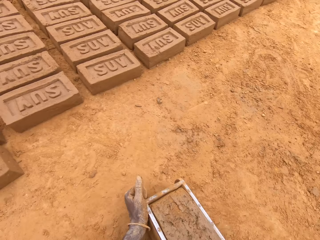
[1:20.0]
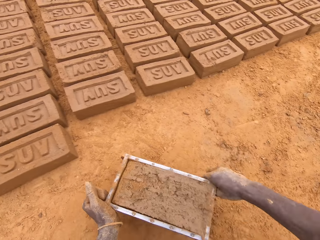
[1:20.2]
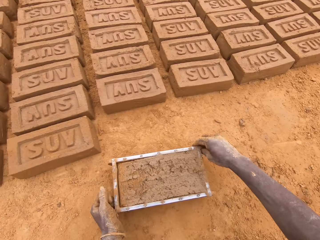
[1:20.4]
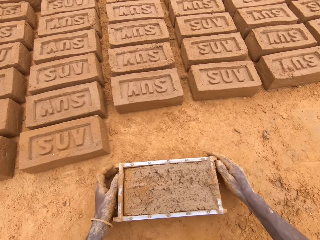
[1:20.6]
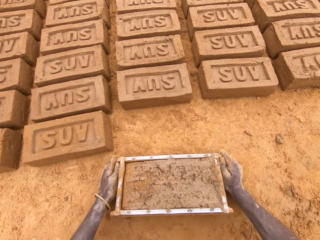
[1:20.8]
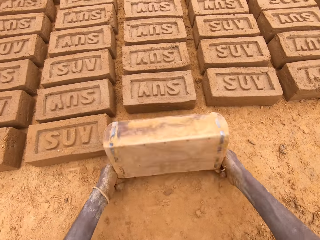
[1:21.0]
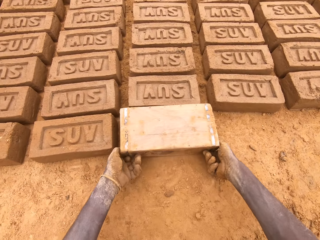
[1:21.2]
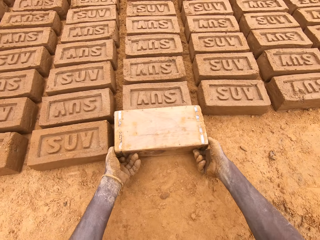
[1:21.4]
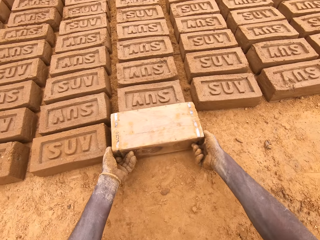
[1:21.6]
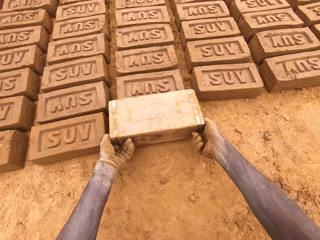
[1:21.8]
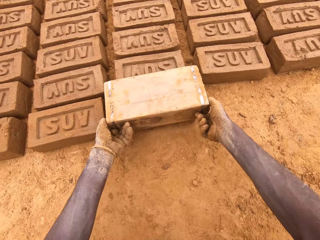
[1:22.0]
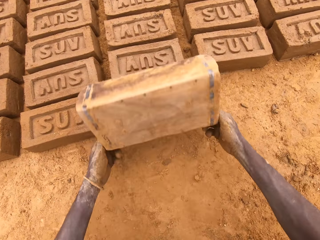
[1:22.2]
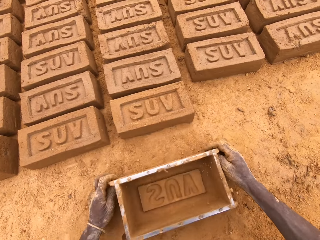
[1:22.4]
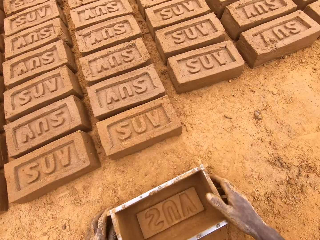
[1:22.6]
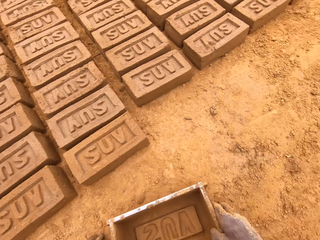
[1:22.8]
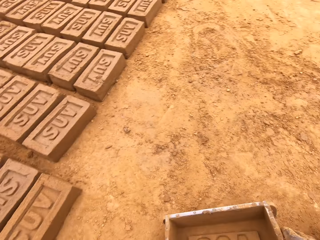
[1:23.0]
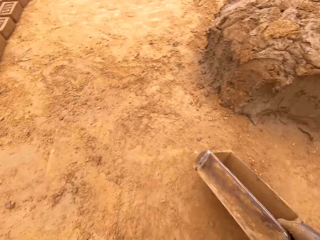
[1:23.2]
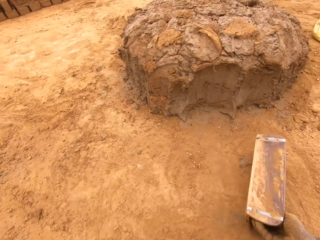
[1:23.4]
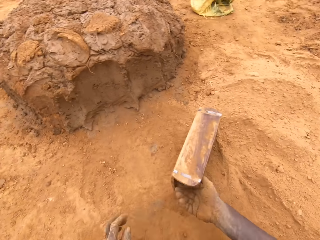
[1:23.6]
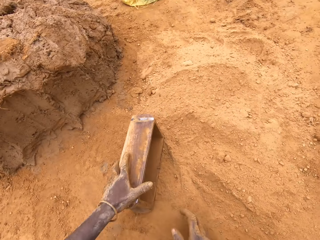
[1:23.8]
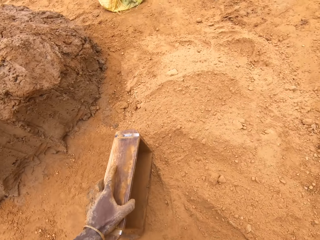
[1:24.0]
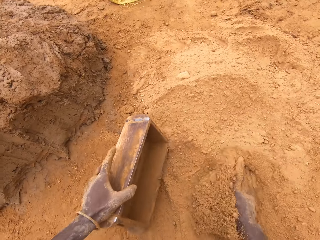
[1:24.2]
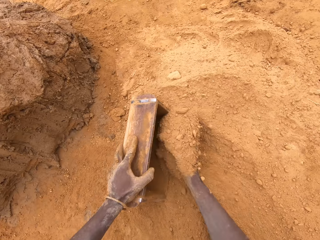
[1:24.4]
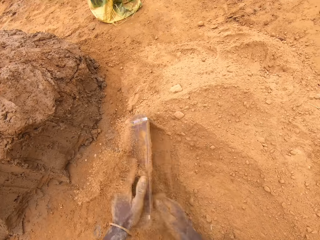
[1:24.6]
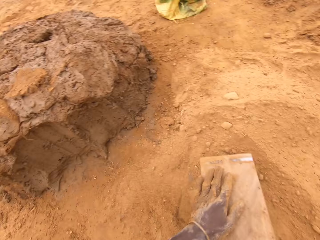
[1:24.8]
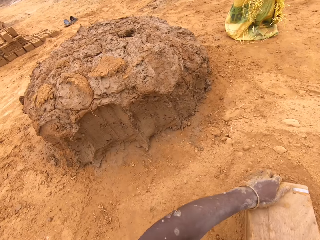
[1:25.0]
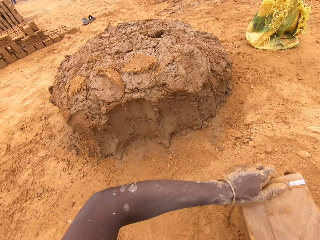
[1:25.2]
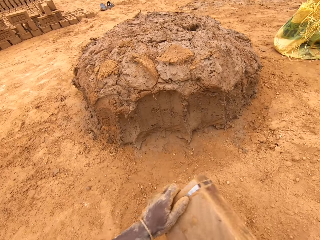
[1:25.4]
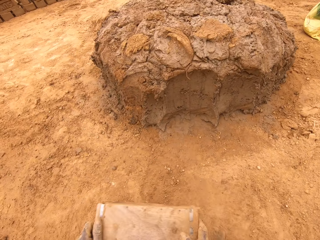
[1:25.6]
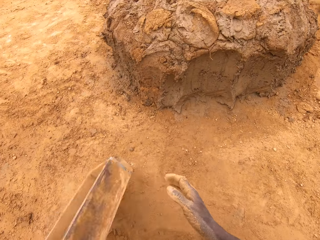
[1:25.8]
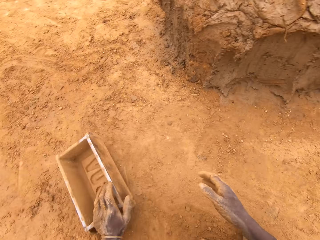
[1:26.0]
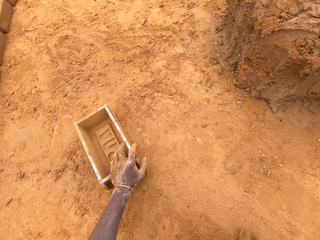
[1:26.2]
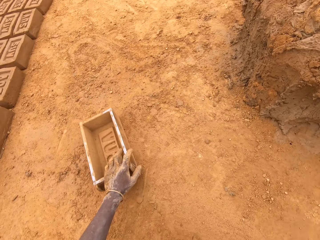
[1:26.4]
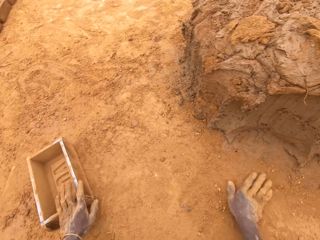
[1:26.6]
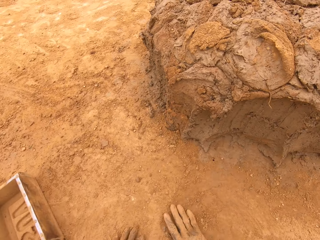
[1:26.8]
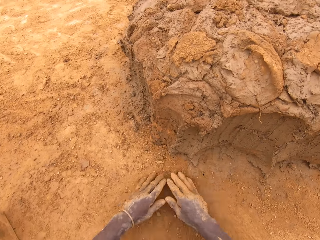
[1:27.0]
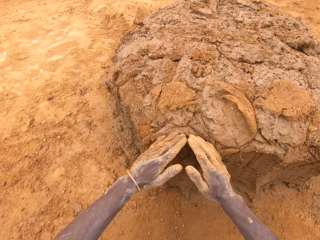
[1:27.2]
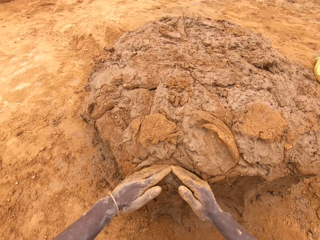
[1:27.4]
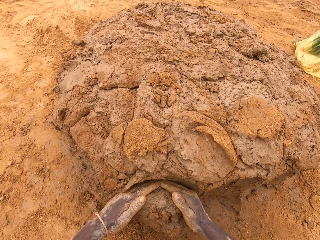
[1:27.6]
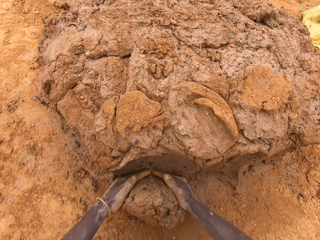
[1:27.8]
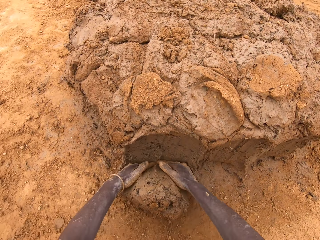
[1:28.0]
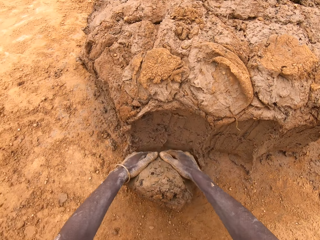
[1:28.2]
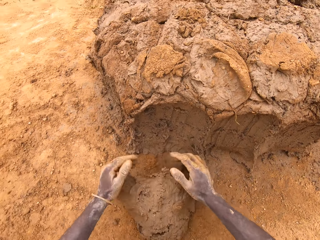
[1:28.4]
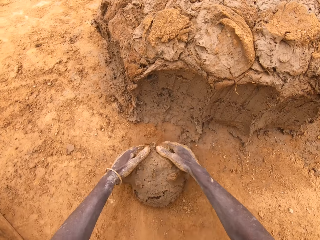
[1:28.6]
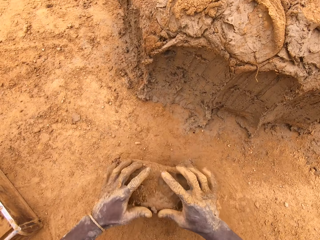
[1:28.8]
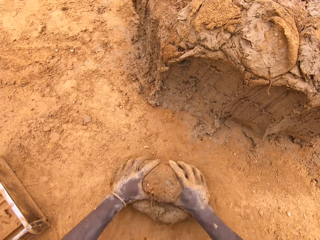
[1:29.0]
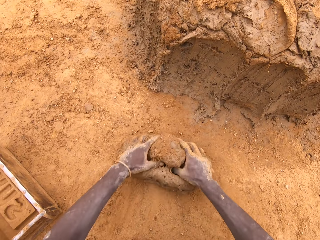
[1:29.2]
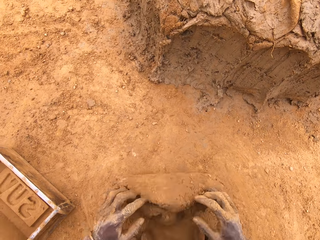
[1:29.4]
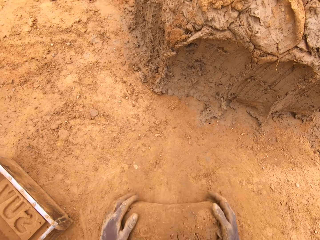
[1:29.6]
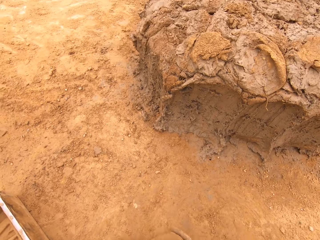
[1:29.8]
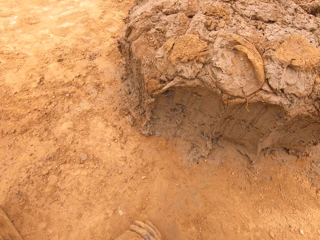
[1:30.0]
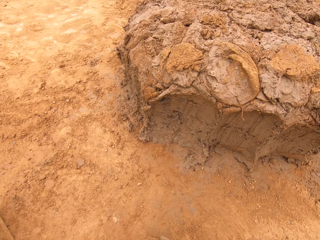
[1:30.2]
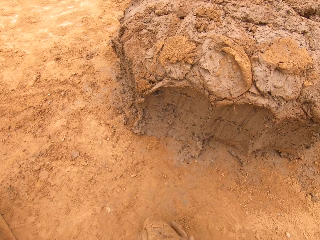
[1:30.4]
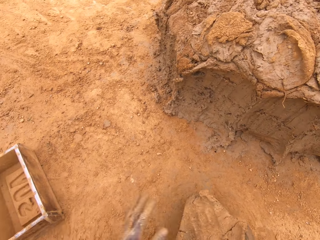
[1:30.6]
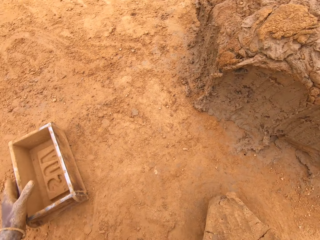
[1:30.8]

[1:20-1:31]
The camera wearer puts a brick on the ground from the brick mould. They put sand in the brick mould. They pour the sand from the brick mould. They cut mud from the heap of mud. They mould the mud.

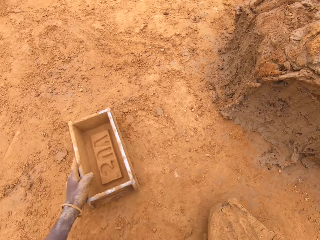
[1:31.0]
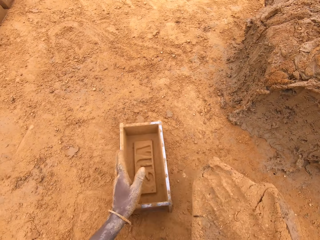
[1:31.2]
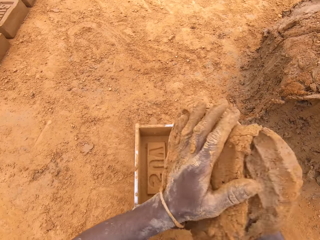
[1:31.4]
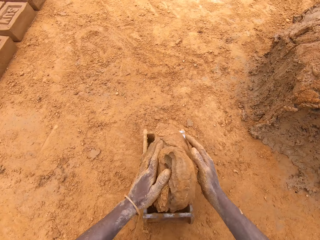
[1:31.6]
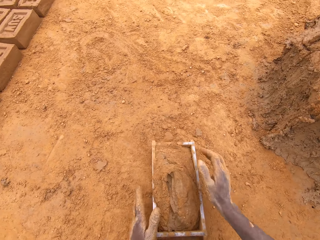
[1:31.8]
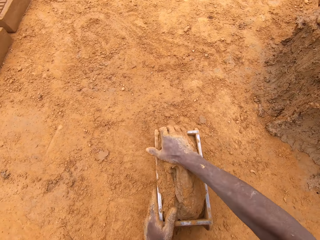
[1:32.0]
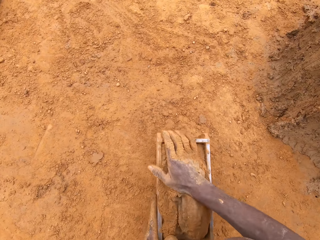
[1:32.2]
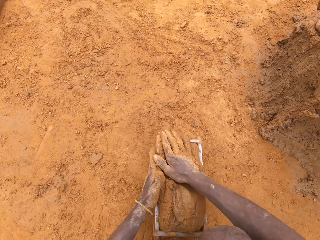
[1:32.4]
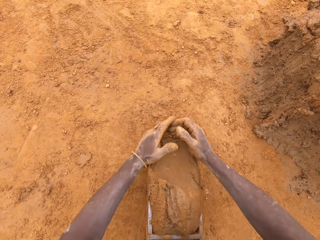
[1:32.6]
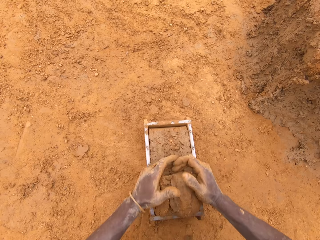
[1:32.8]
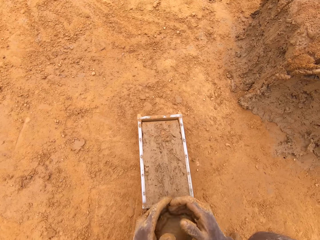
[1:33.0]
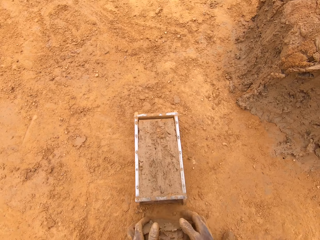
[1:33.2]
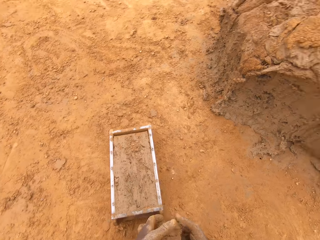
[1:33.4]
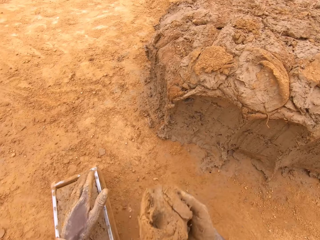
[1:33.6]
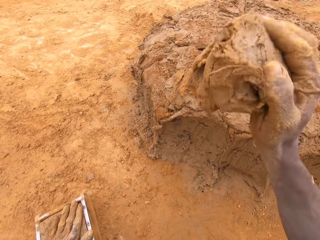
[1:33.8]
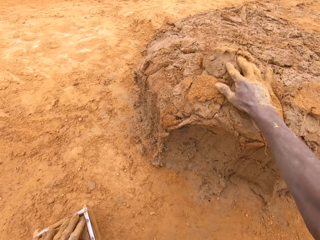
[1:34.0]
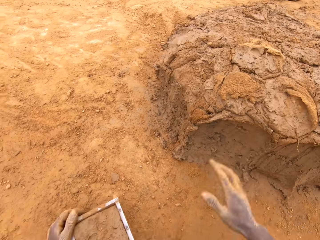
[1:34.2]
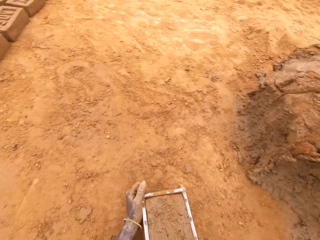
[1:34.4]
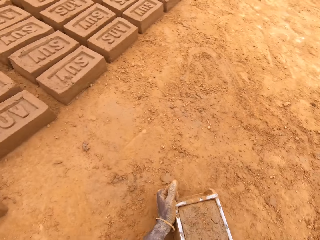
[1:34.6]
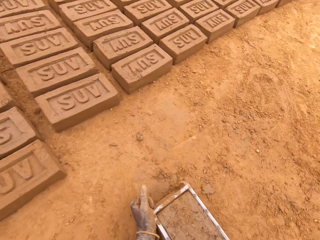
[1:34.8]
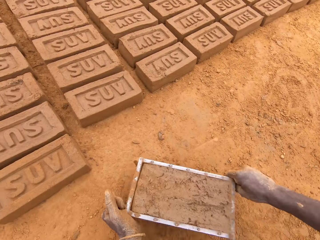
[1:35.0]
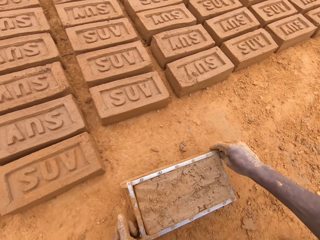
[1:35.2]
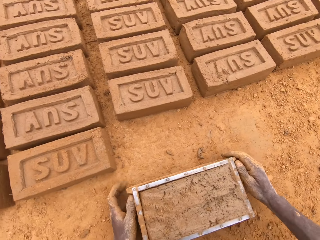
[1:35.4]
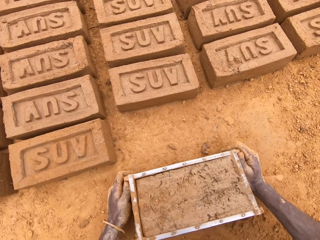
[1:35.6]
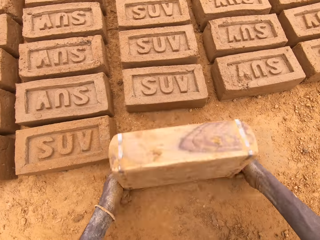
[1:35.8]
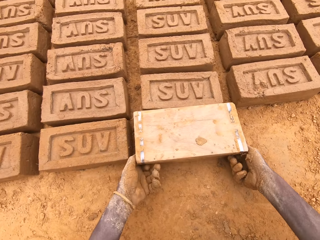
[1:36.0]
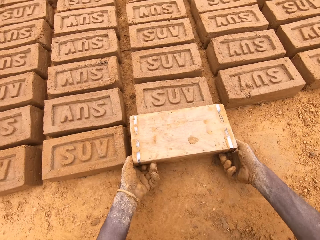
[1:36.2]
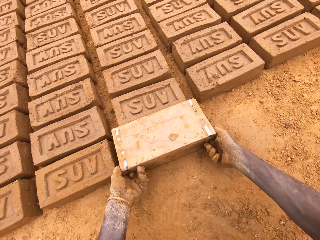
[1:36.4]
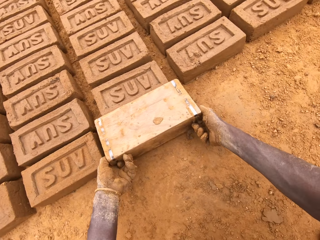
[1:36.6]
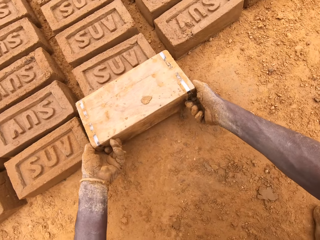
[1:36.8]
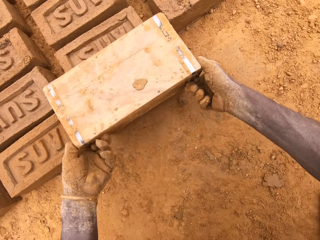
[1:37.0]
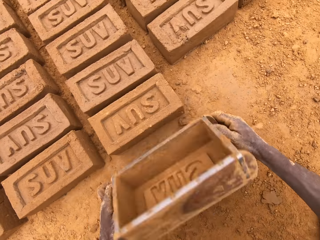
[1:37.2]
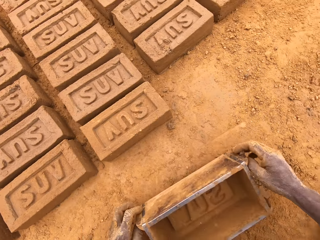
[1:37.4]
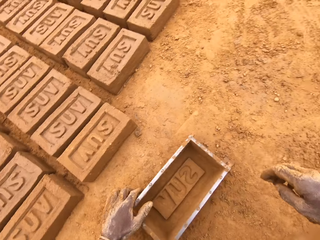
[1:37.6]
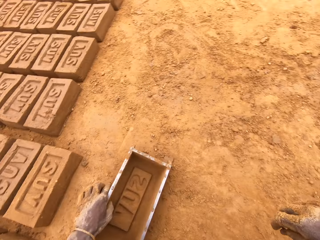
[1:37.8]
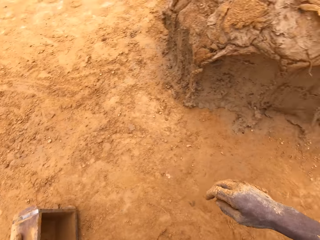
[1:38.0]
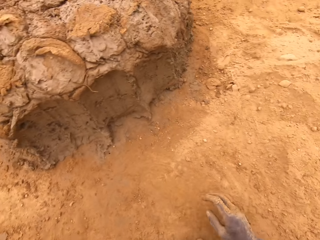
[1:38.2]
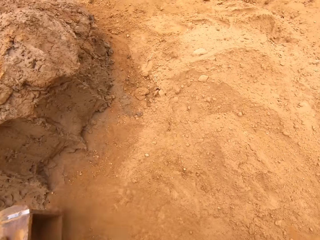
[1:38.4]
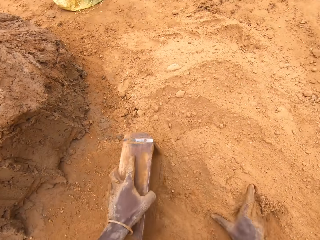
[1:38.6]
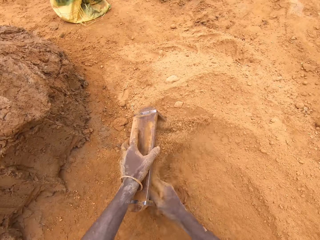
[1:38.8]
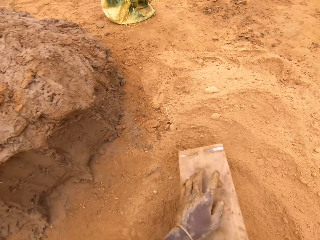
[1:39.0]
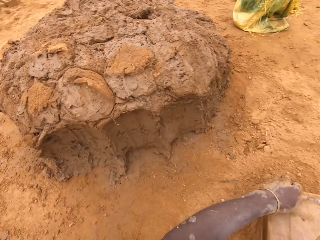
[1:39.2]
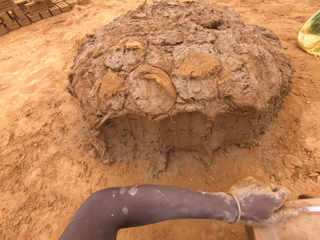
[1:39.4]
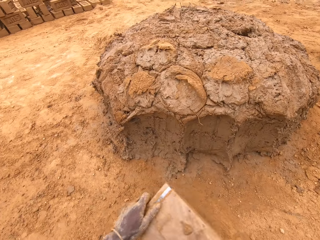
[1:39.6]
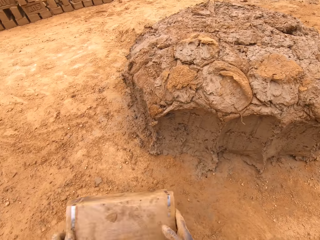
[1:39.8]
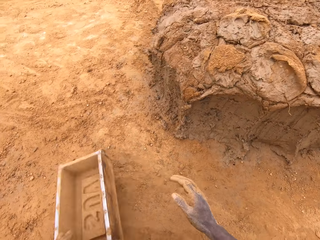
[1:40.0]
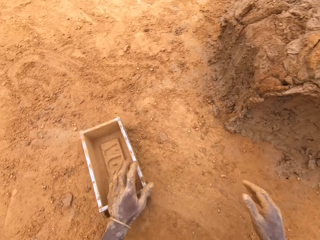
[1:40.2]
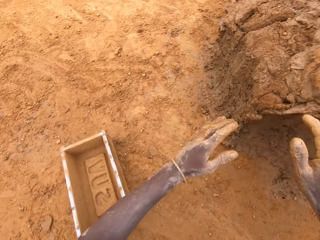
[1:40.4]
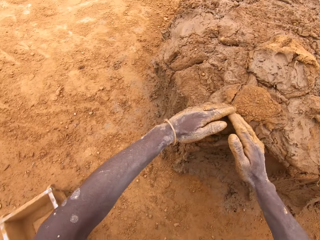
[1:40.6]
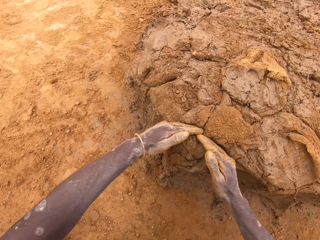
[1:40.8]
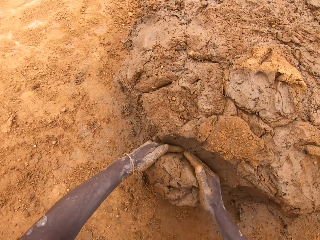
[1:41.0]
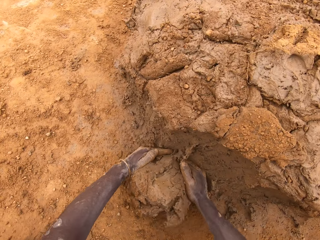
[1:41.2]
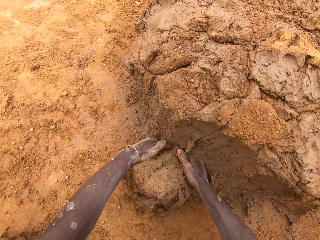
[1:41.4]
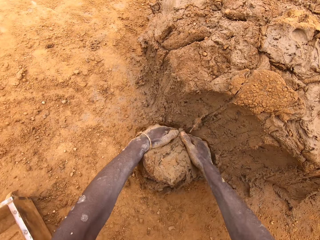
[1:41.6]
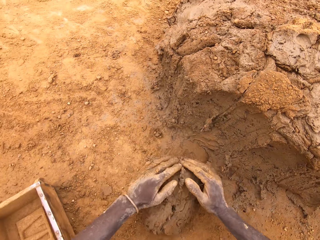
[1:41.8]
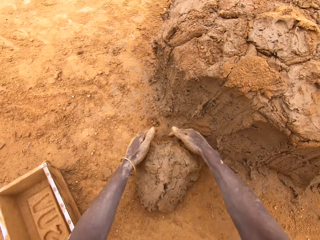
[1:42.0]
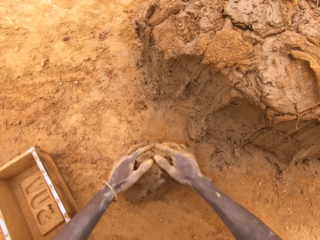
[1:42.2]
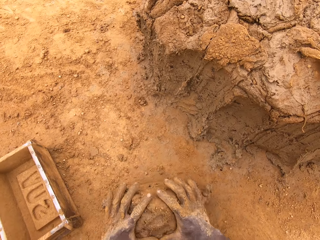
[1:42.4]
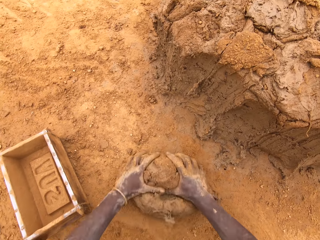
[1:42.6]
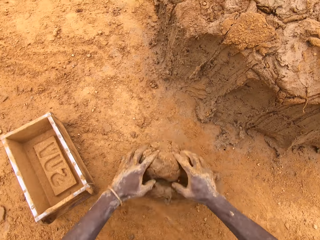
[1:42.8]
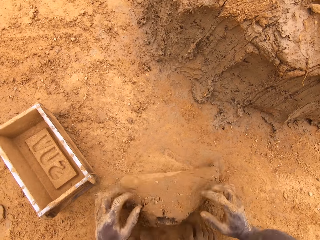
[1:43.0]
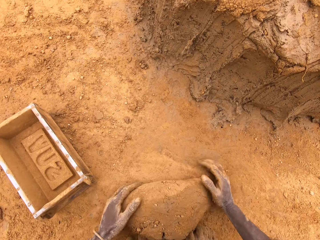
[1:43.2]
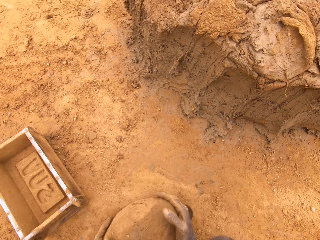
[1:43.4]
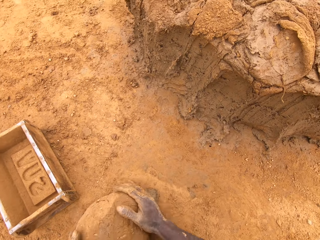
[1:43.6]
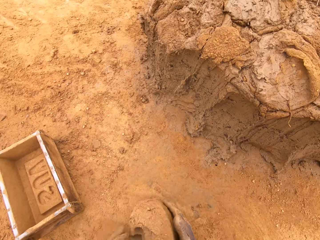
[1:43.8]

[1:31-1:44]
The camera wearer puts mud in the brick mould. They cut mud in the brick mould. They throw mud on the heap of mud. They put a brick on the ground from the brick mould. They put sand in the brick mould. They pour the sand from the brick mould. They cut mud from the heap of mud. They mould the mud.
